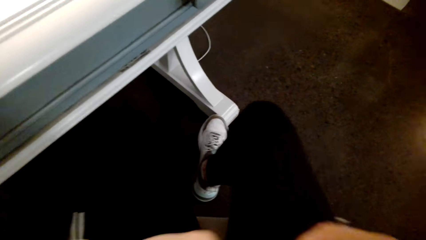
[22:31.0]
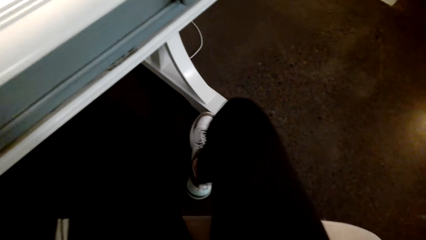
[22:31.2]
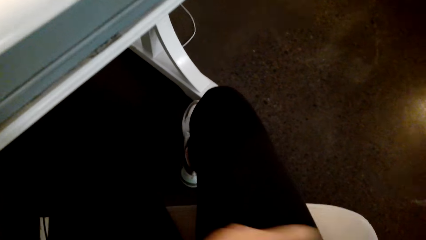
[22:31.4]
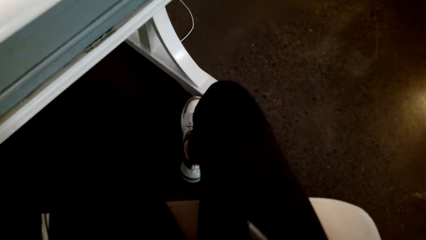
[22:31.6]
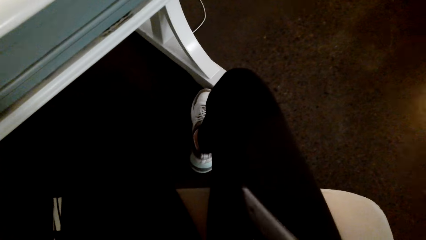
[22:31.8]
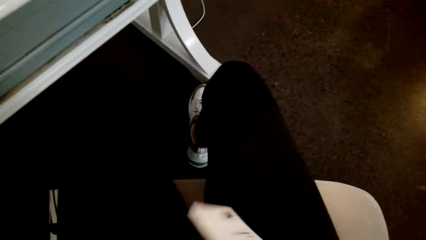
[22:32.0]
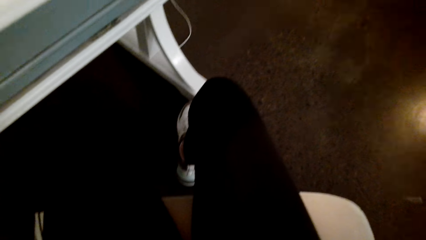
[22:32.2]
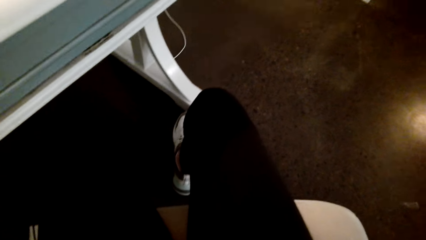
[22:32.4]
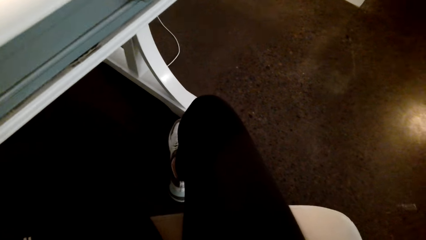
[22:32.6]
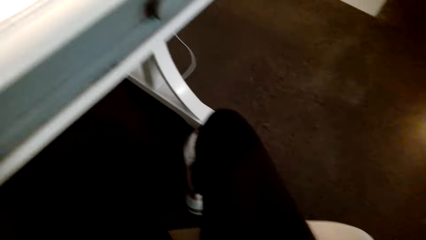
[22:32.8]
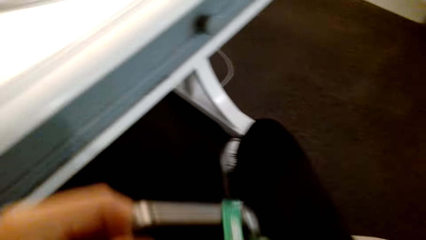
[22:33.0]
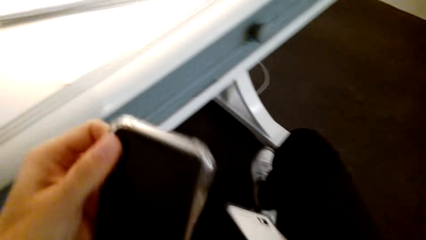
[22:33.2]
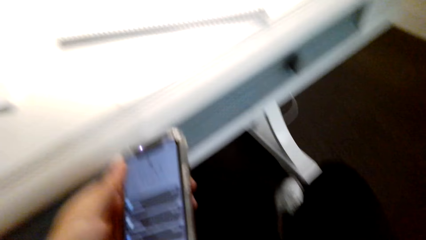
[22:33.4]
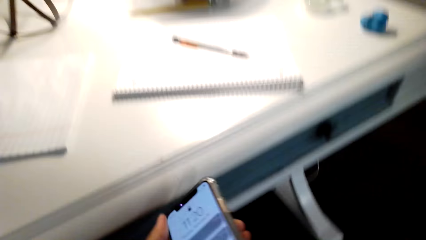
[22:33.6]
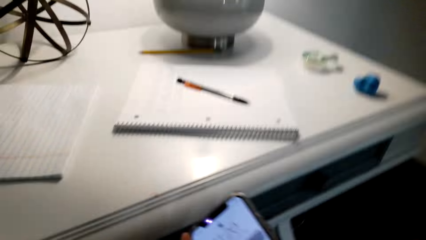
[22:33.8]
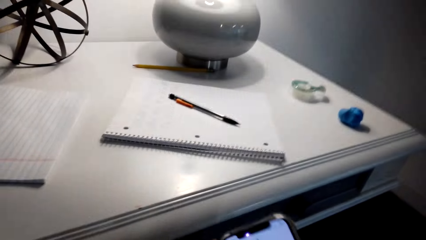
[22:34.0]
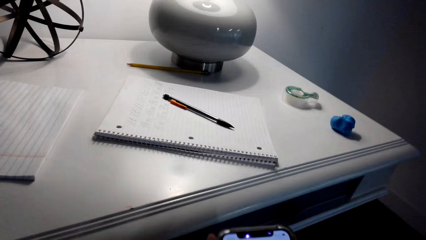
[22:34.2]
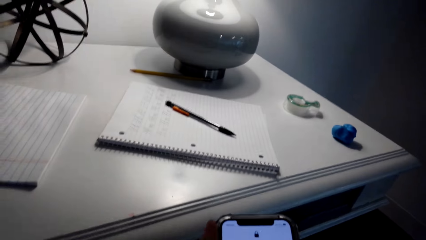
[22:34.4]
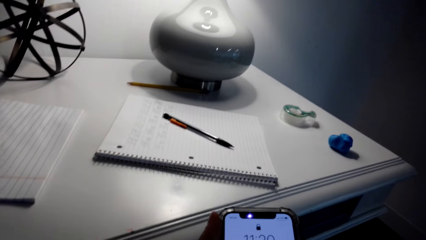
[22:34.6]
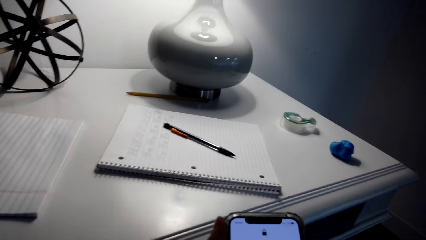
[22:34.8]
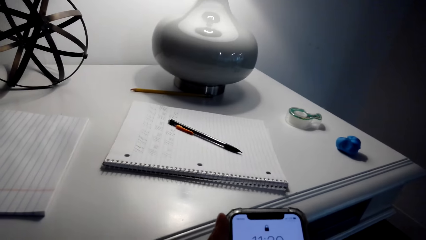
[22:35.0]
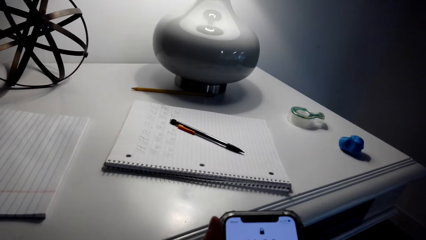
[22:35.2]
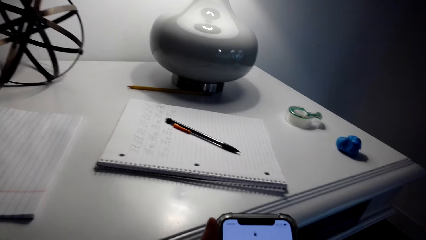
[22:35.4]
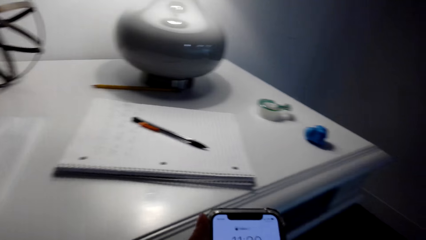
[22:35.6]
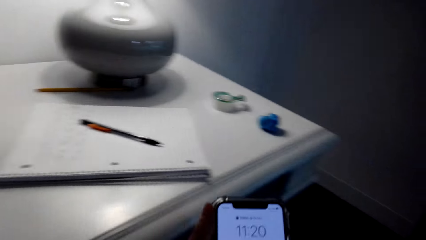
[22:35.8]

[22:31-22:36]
The camera wearer picks up a mobile phone in something. They look around. They hold the phone. They operate the phone. They move around. They look at the mobile phone.

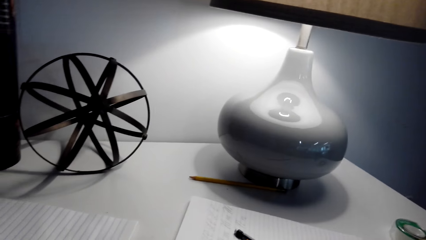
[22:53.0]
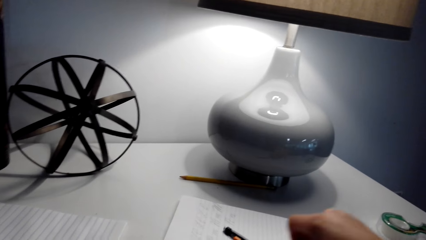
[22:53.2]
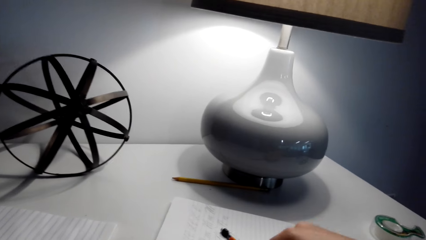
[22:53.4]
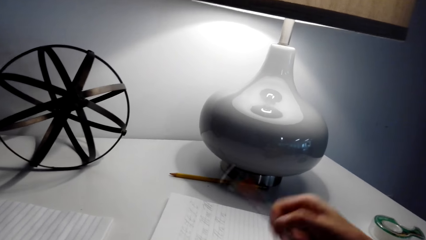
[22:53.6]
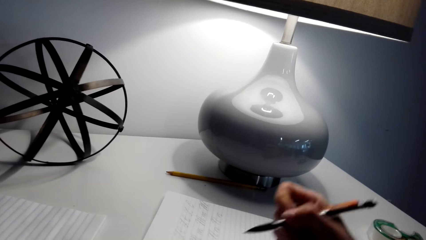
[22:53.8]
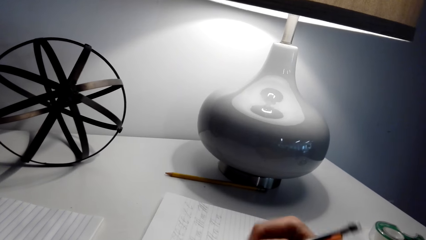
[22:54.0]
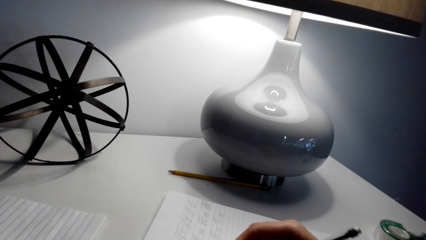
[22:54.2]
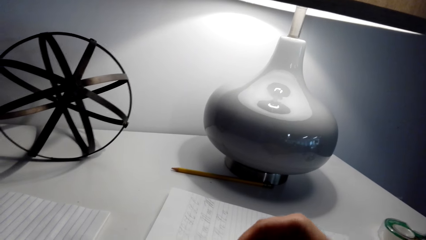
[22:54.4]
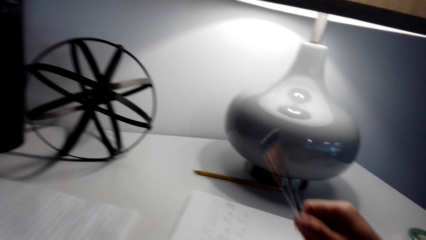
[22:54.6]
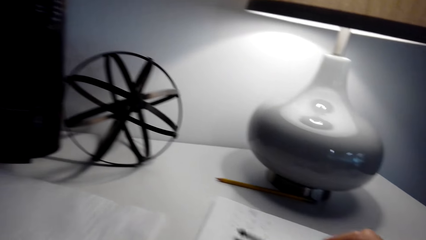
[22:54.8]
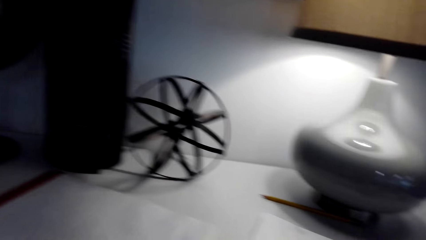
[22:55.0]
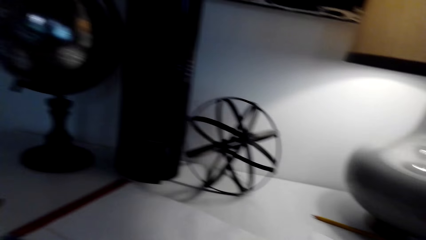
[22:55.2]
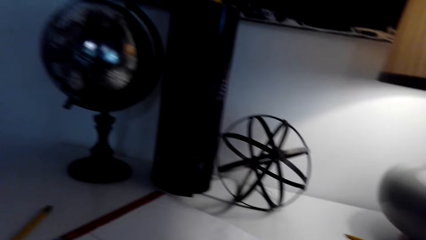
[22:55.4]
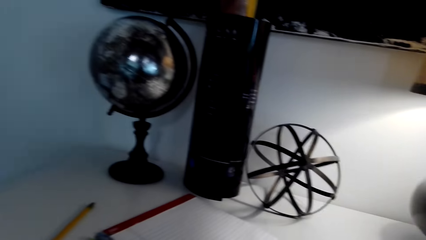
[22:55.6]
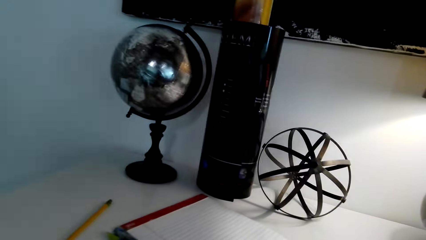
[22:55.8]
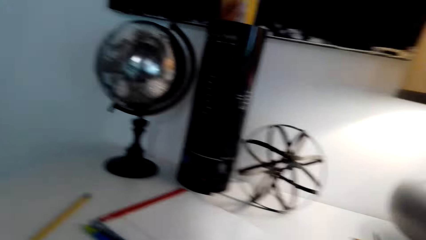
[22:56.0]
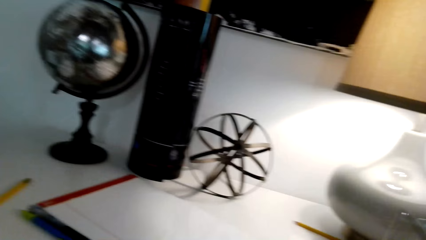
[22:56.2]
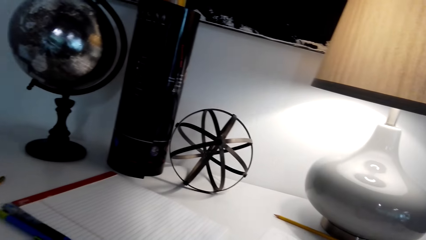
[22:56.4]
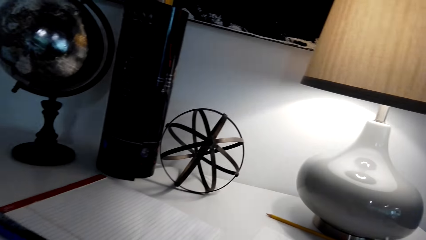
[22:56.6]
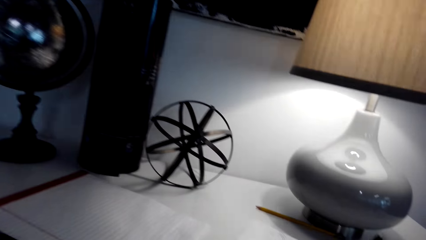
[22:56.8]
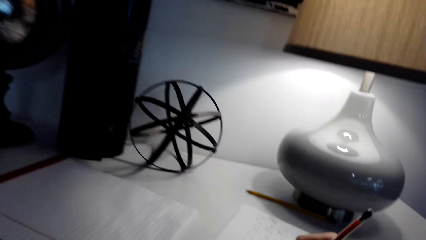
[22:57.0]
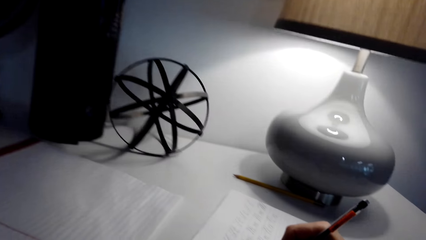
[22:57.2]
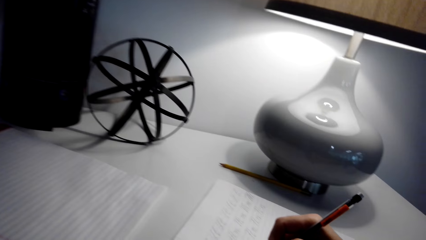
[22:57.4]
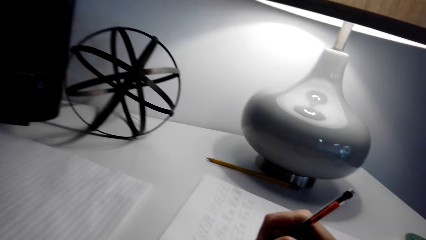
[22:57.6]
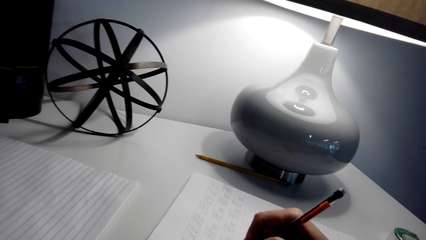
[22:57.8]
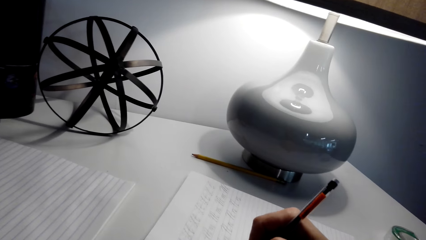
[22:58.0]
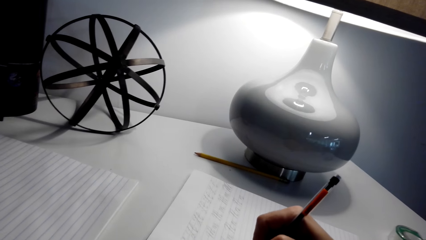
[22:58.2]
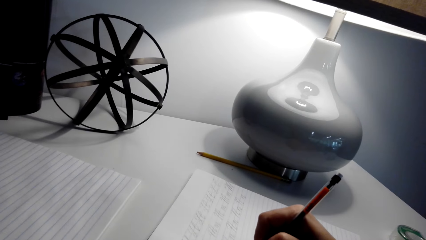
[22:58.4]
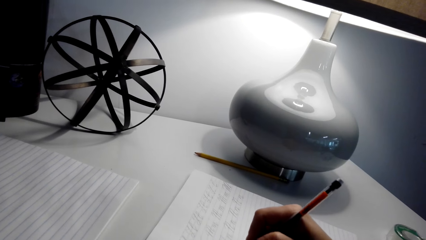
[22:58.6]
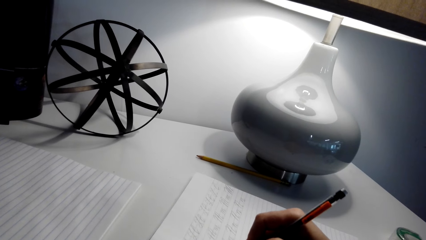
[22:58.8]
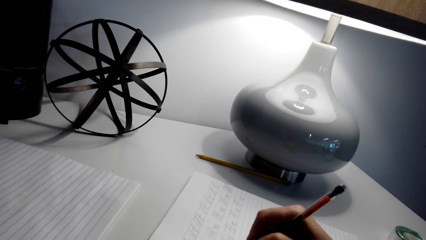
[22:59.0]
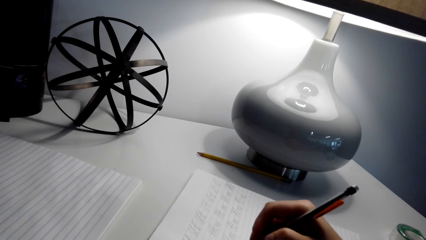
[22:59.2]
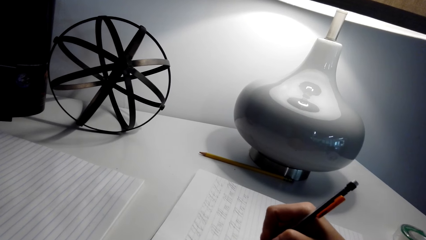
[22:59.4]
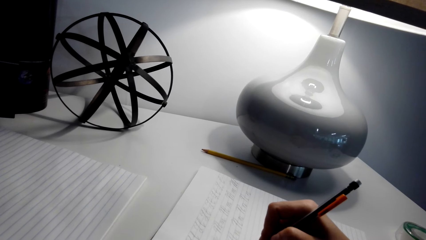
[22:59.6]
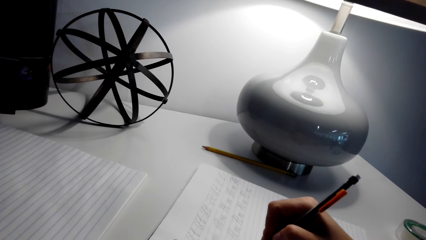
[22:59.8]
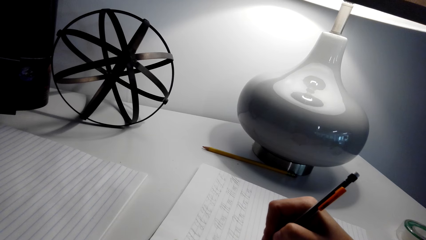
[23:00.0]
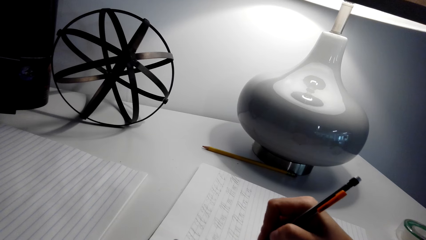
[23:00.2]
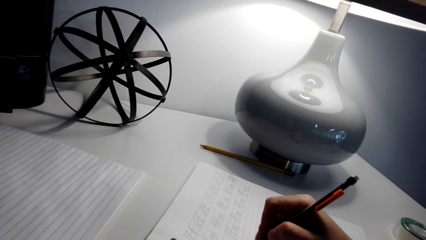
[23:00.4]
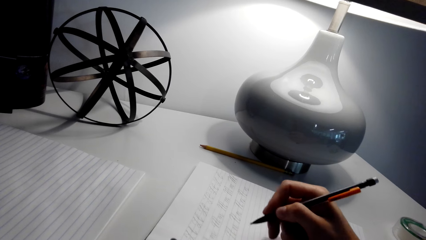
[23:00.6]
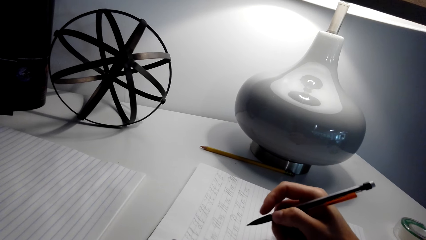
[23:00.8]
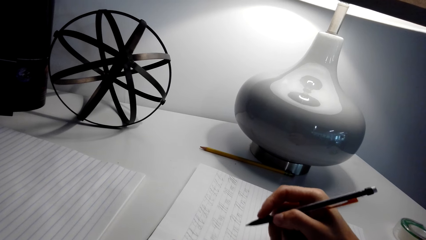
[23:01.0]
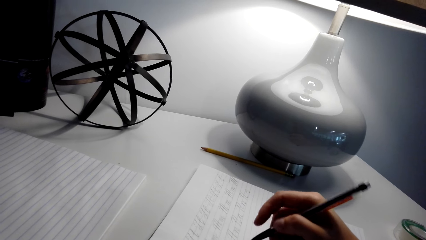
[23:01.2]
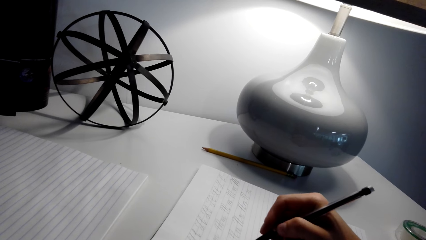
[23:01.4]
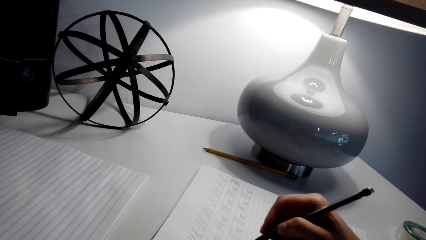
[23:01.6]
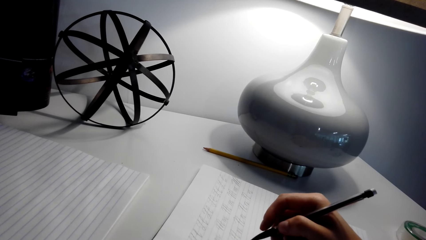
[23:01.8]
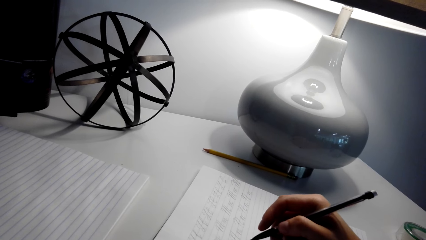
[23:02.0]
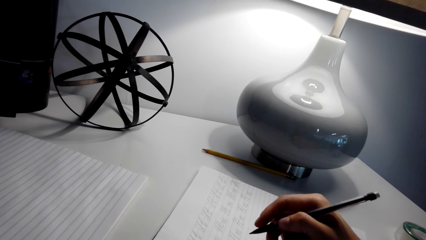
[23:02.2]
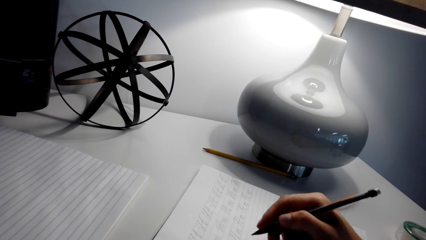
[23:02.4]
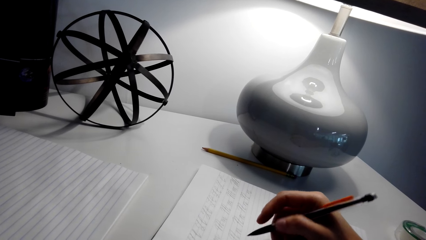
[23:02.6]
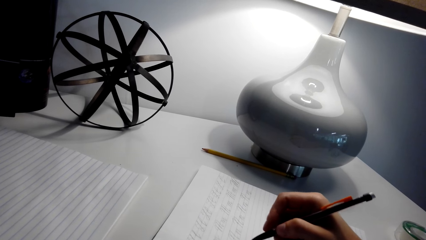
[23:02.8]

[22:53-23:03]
The camera wearer picks up the pen. They hold the pen. They place the pen on the book. They look at something on the table. They write on the book.
